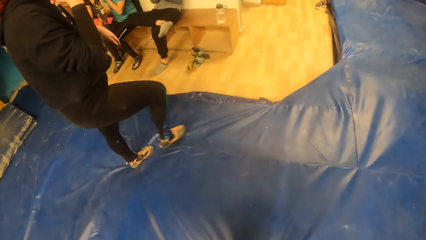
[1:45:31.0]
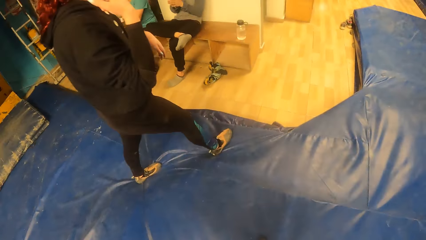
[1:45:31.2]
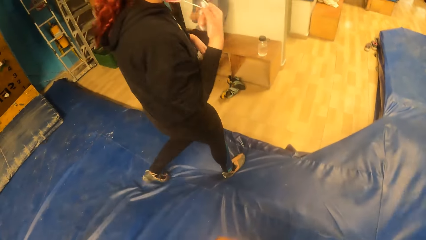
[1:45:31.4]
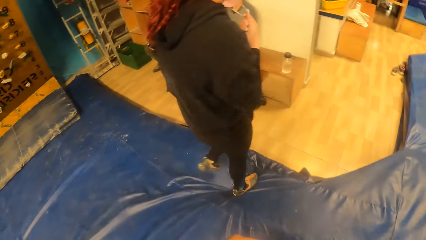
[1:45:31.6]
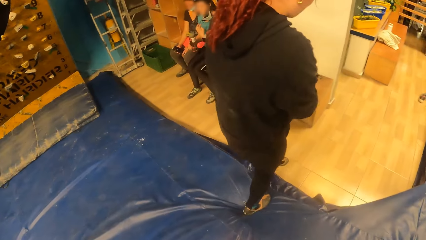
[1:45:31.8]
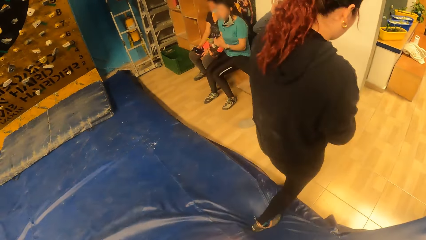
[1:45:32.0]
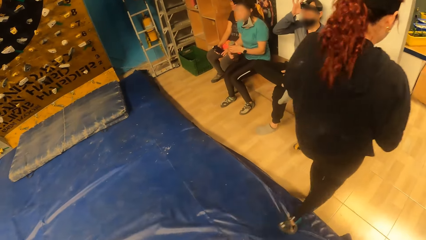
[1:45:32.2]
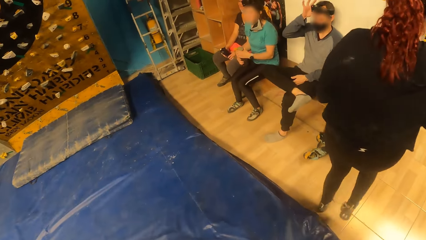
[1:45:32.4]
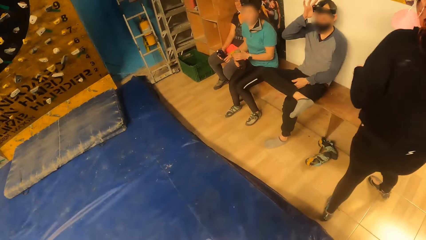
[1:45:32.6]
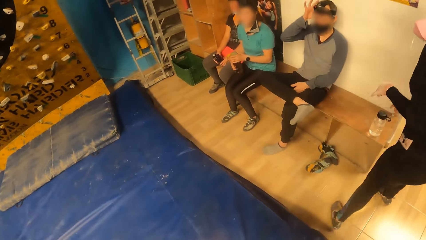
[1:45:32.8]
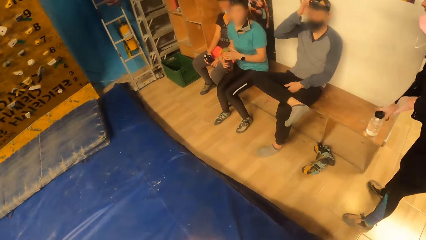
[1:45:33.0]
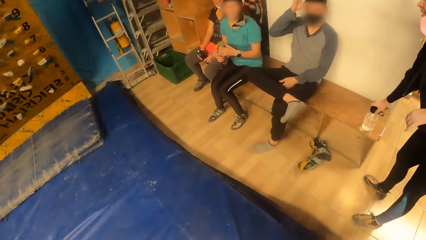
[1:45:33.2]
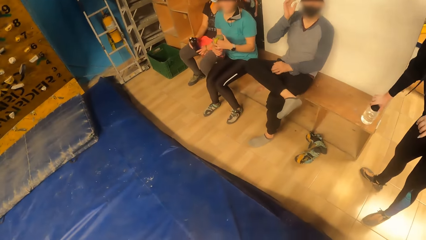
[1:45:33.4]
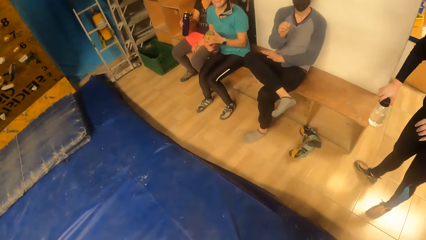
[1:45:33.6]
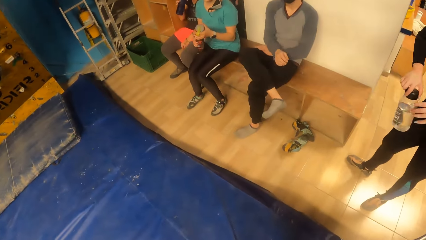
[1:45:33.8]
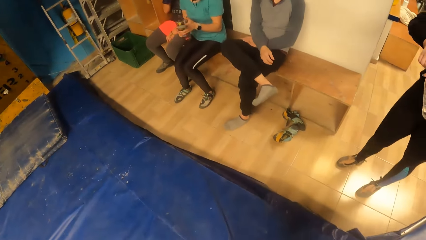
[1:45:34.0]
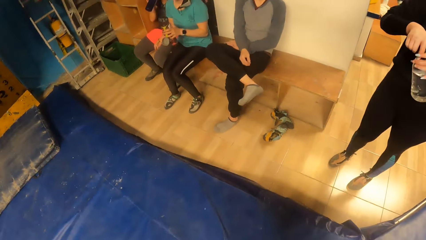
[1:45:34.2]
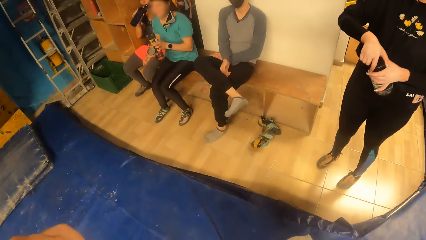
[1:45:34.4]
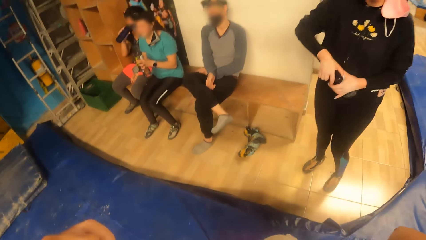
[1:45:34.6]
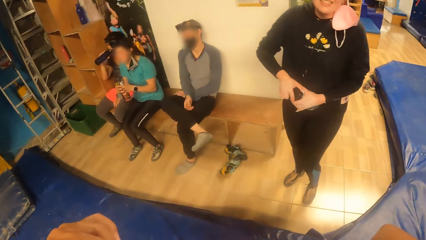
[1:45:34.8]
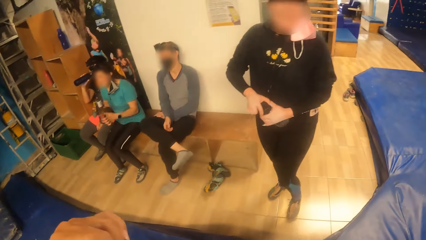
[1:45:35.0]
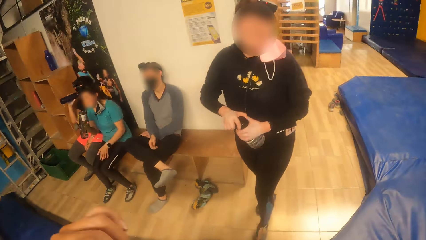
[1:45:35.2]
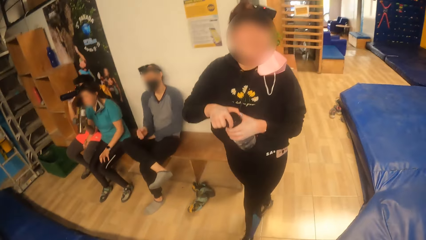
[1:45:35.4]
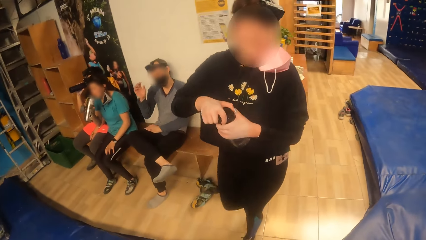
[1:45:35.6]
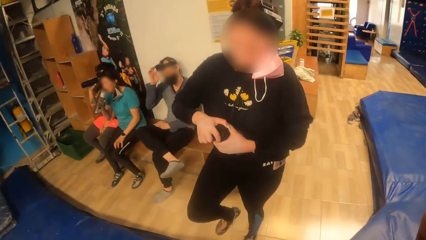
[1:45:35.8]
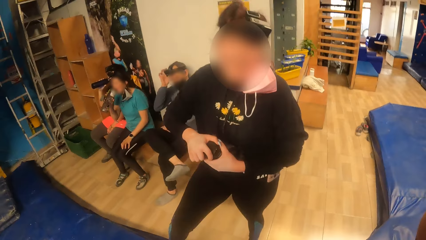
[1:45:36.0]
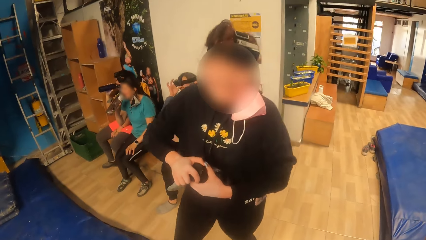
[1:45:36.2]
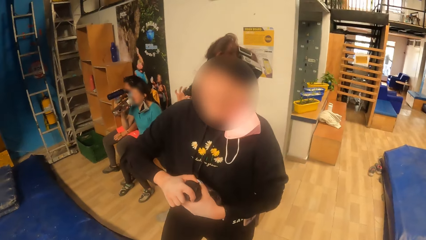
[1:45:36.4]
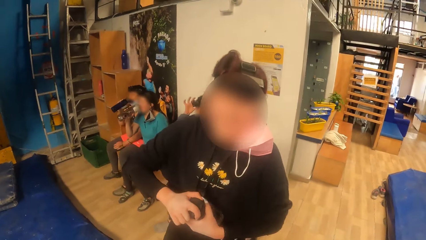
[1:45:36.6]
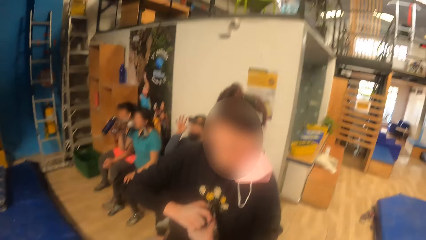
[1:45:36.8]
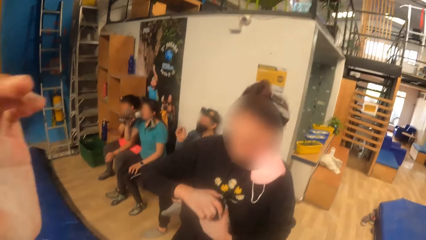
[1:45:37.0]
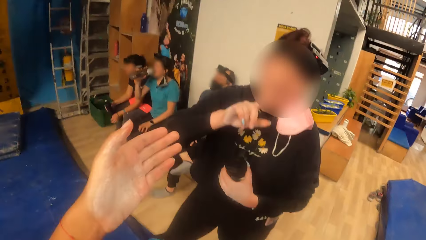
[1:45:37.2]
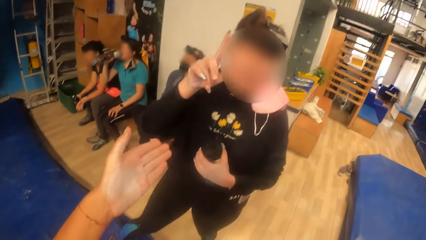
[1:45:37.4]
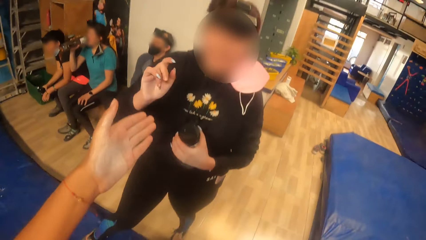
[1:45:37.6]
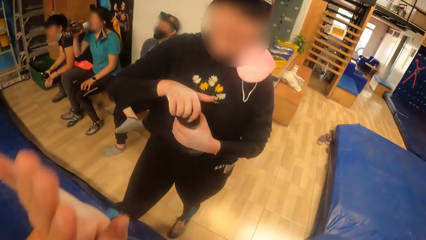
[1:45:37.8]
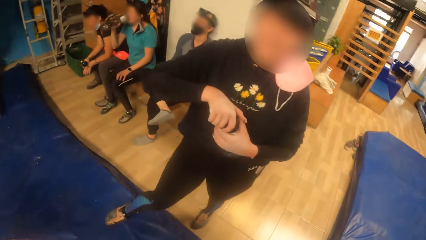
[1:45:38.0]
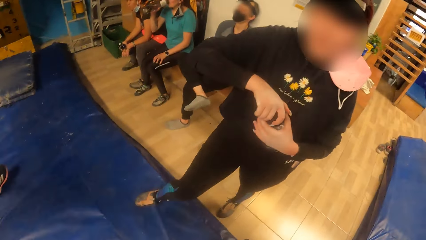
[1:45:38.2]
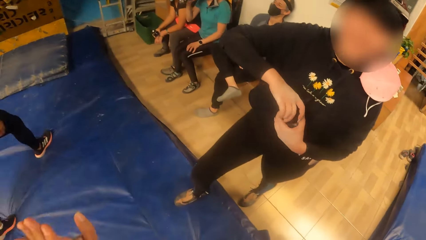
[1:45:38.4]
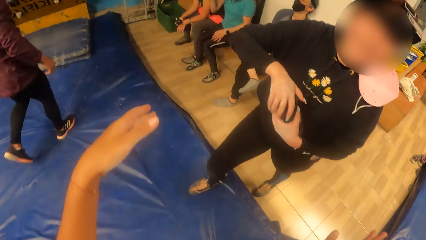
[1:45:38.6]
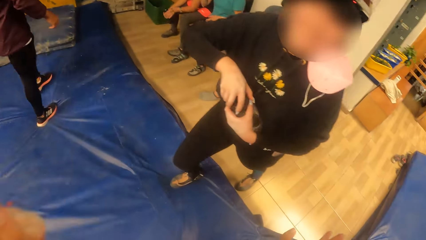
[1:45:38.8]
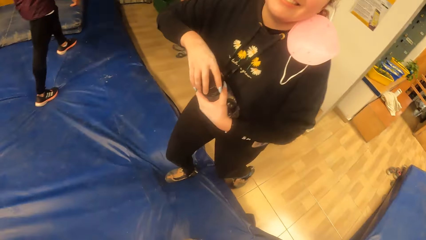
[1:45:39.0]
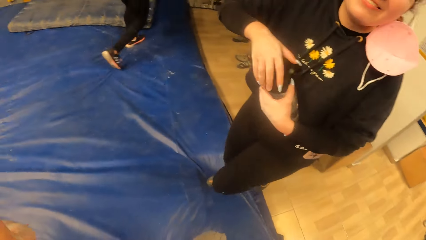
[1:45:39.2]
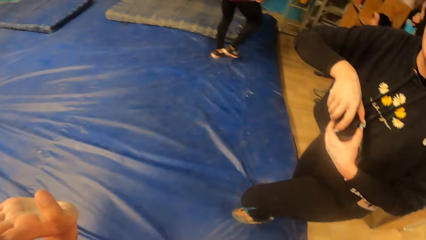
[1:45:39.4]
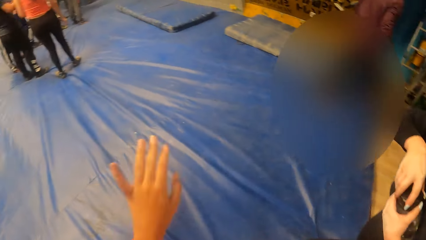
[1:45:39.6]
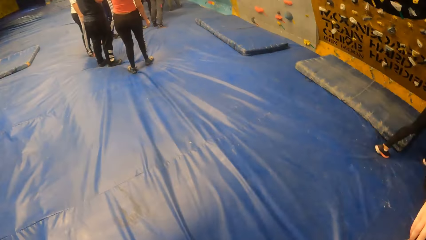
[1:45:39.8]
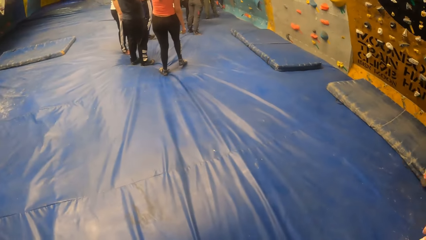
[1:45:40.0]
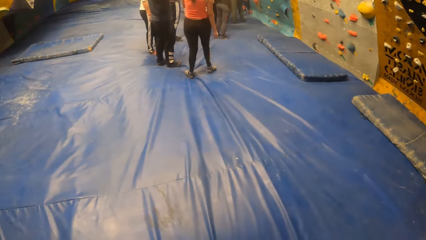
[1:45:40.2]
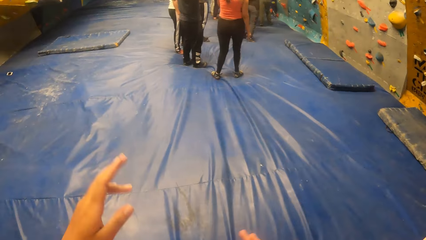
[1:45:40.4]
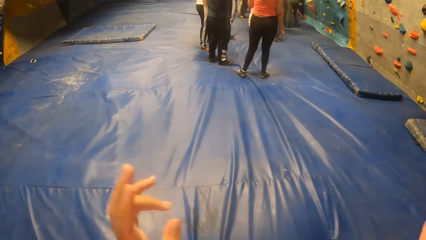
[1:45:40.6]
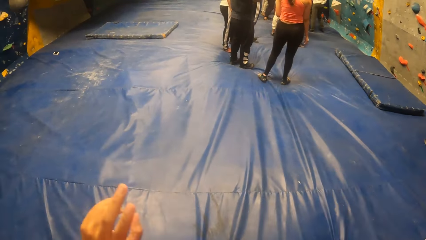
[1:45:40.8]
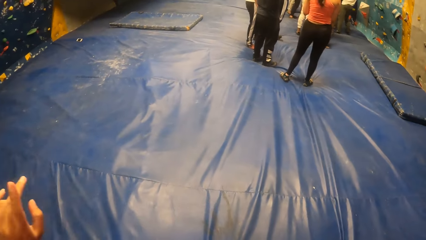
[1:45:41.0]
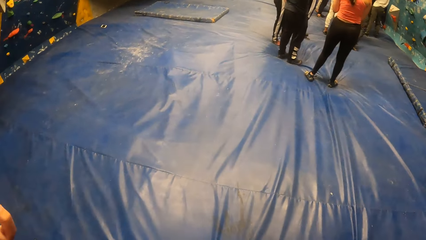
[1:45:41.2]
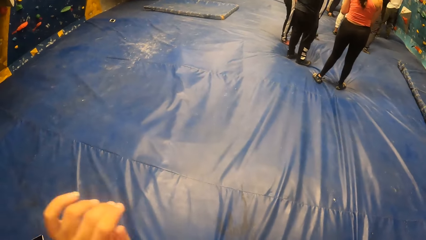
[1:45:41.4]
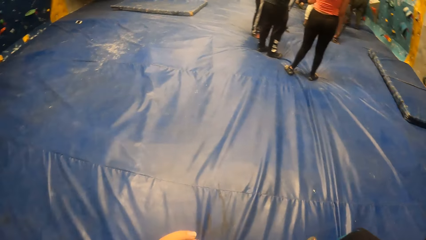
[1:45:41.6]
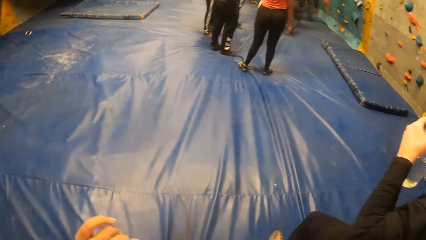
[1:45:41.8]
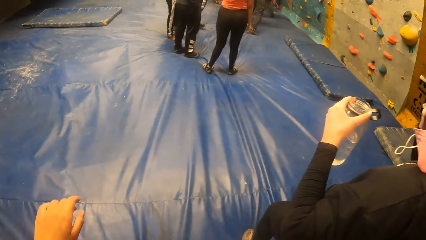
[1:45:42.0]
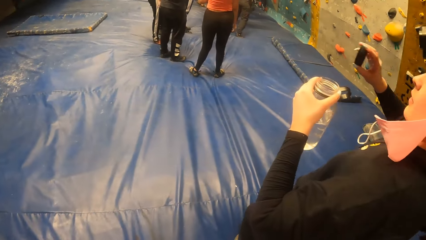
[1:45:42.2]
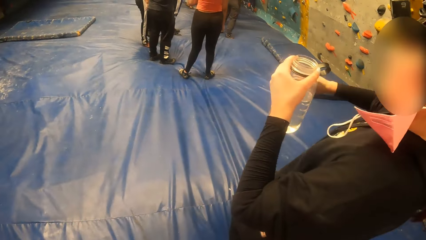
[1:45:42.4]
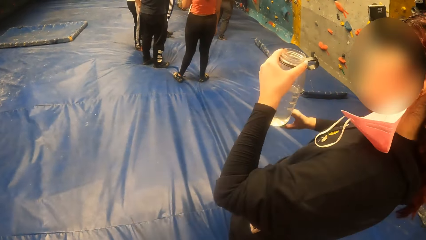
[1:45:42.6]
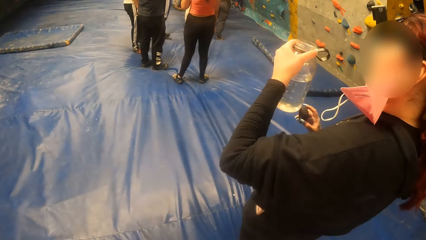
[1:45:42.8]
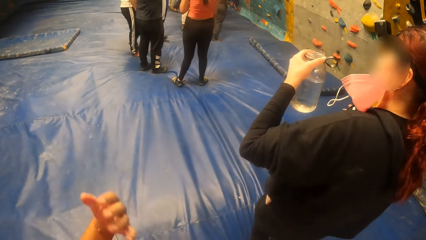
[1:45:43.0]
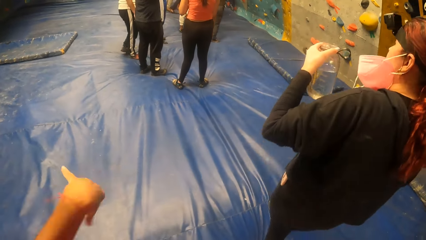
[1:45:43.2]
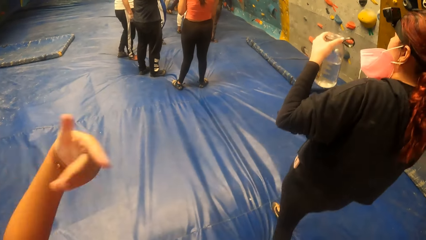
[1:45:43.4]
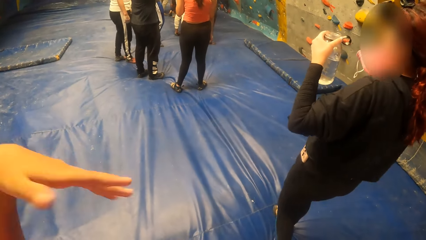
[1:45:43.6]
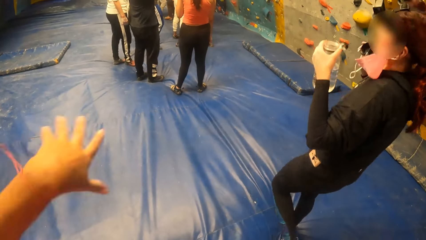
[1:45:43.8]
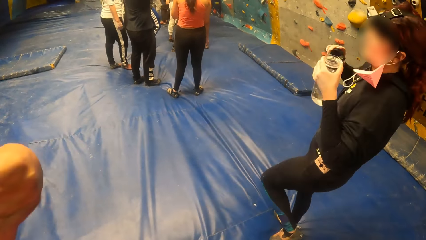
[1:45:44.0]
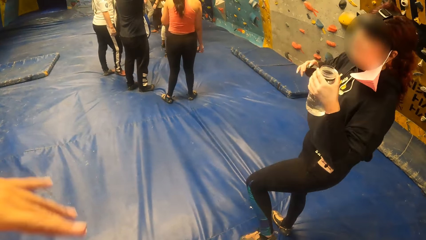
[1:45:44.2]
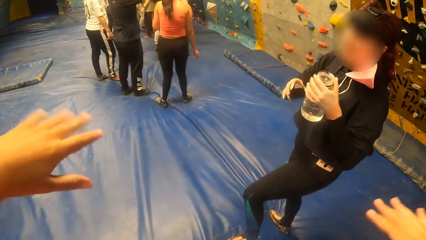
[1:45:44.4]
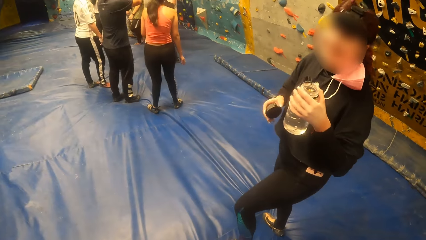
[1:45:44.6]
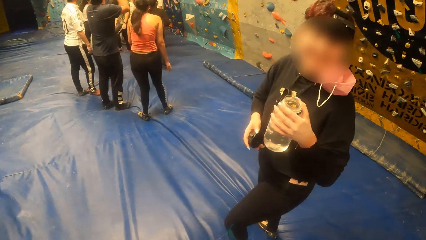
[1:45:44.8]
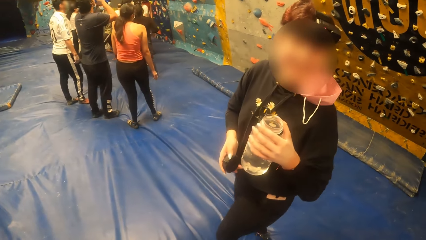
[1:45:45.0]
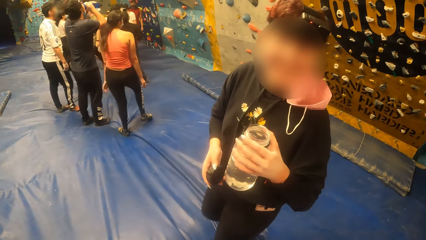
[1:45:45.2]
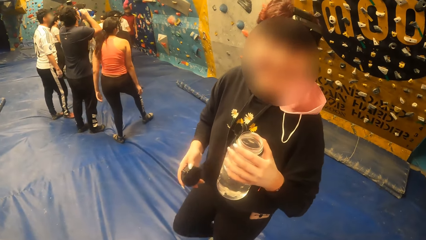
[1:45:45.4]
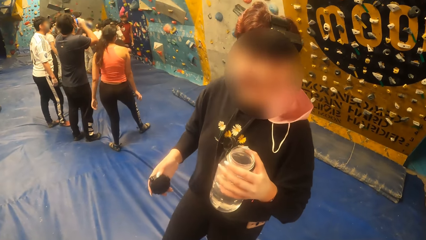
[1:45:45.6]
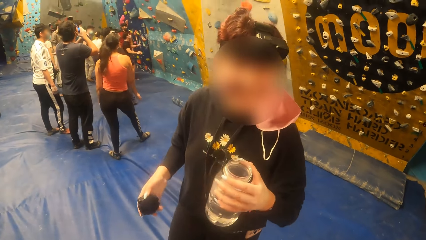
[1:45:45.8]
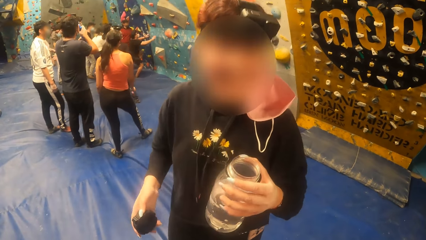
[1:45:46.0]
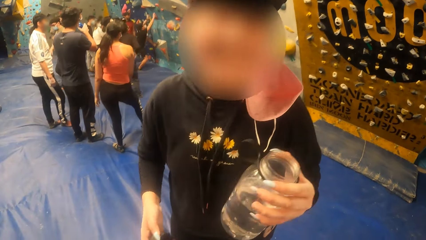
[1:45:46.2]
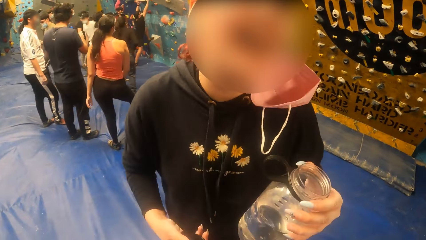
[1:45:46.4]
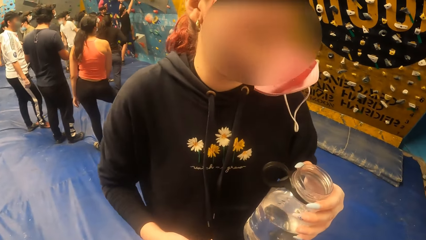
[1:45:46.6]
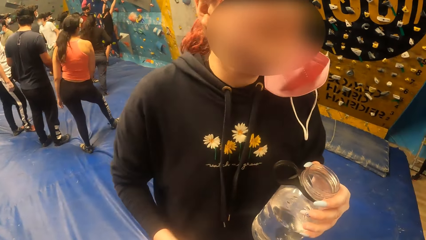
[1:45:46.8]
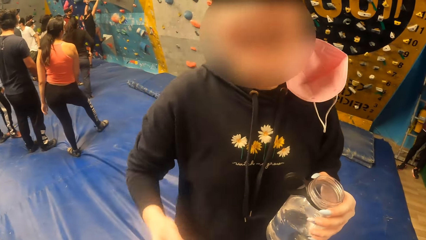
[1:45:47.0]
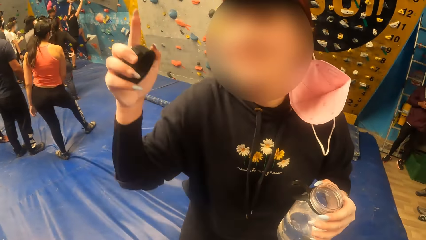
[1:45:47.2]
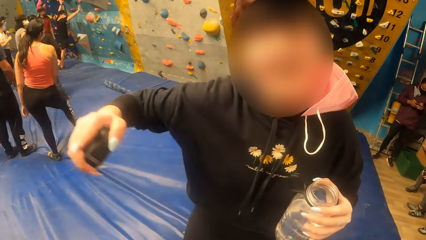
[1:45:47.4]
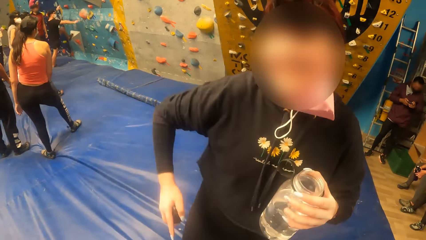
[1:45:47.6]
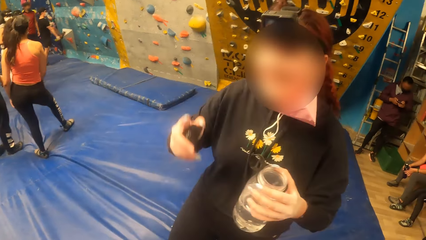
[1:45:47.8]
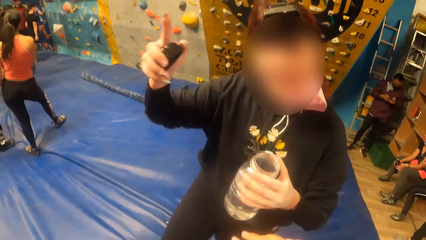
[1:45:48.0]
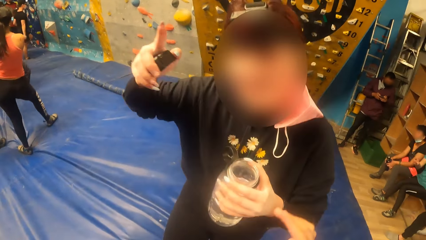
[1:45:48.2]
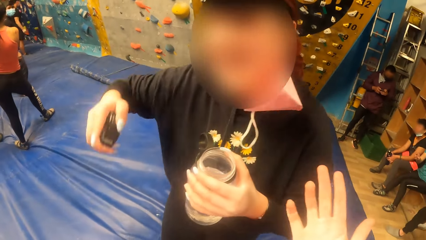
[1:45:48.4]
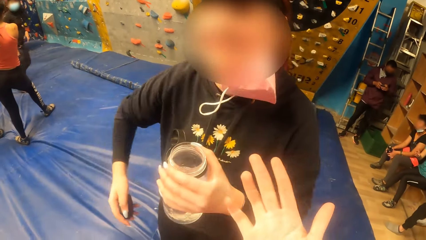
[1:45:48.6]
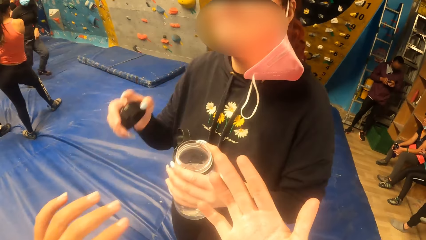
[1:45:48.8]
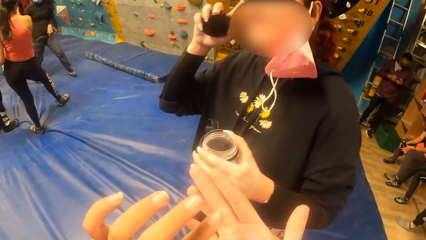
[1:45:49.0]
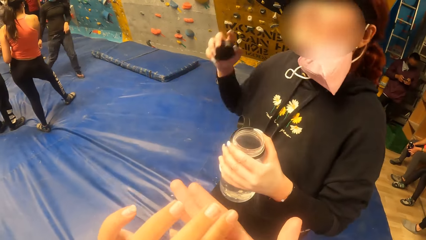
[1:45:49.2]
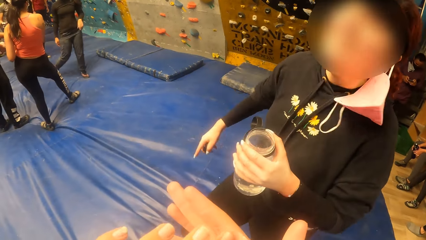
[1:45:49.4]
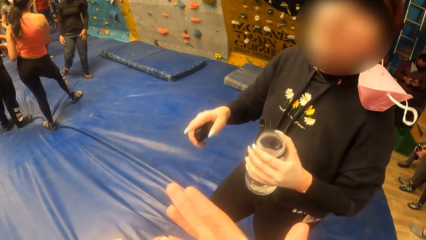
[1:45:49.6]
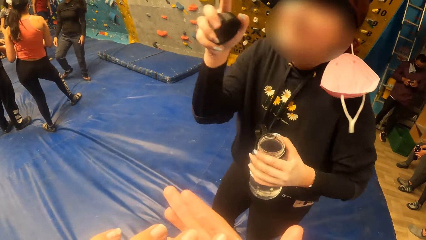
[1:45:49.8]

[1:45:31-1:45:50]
The woman adjusts the facemask on her face with her right hand. The woman walks around. Another woman opens the water bottle cover with her right hand. The first woman picks up a water bottle from a bench with her right hand. A third woman drinks from a water bottle in her right hand. The first woman holds the water bottle with her left hand and holds the water bottle cover with her right hand. The camera wearer stretches their hand. The first woman opens the water bottle cover with her right hand. The camera wearer swings their hands. The first woman holds the water bottle cover in her right hand. The first woman dances. The camera wearer shakes hands. A man drinks from a water bottle in both hands. The camera wearer interacts with the first woman. Another man operates a phone with both hands. The first woman talks to the camera wearer.
